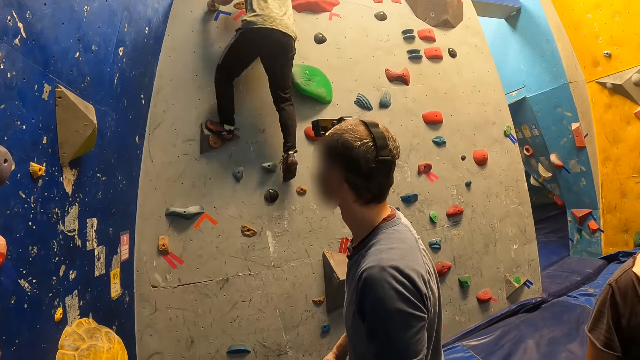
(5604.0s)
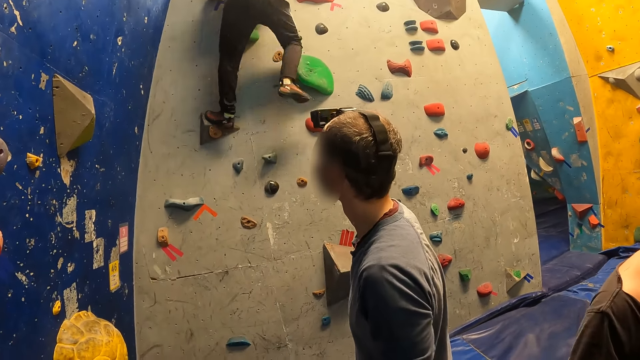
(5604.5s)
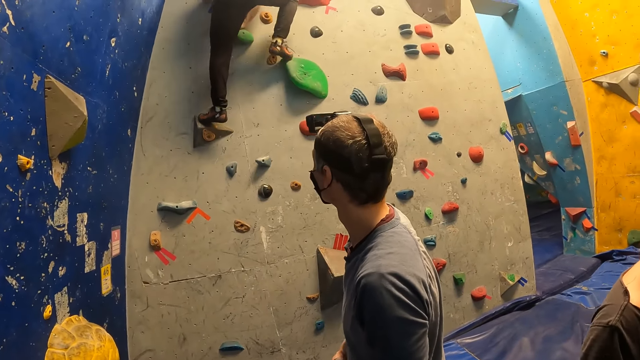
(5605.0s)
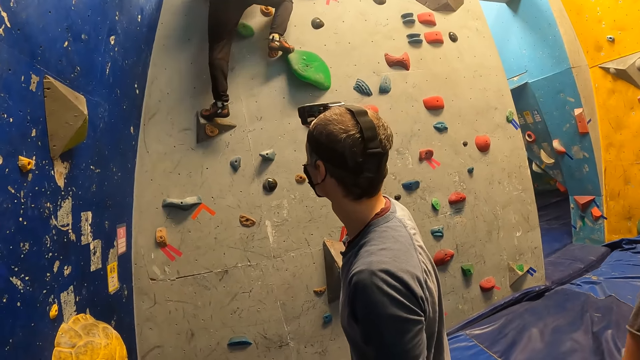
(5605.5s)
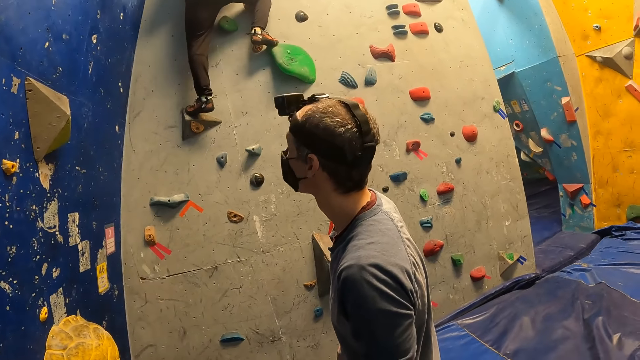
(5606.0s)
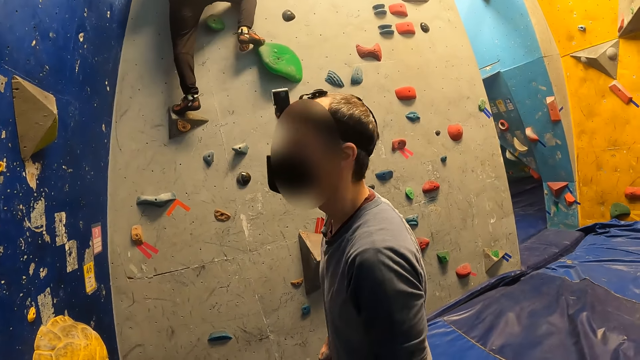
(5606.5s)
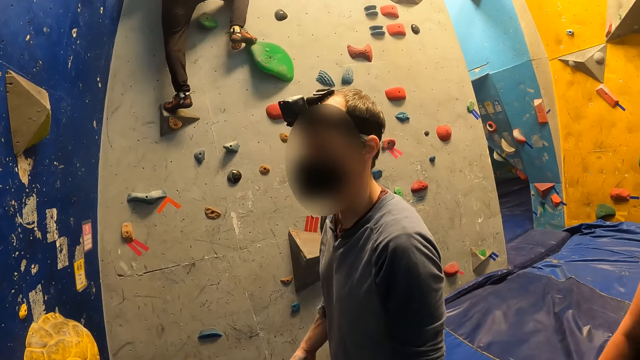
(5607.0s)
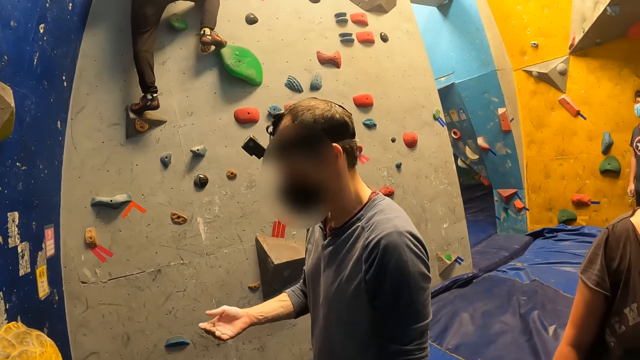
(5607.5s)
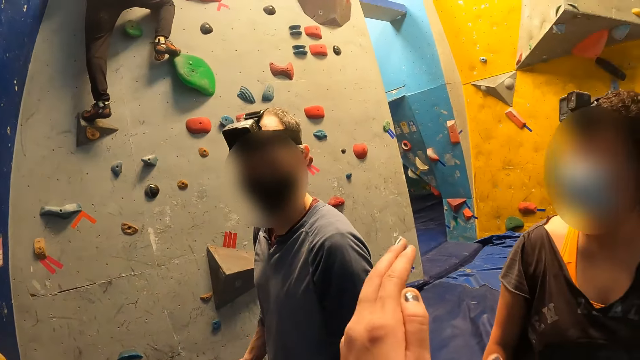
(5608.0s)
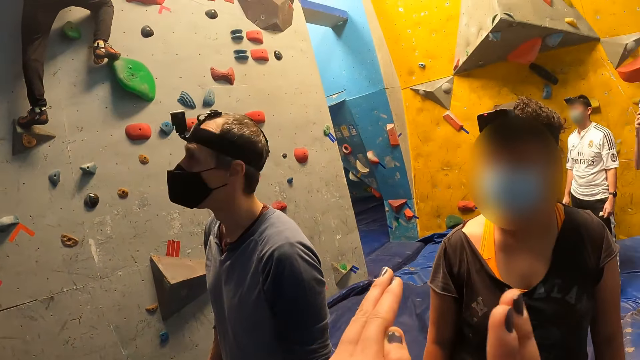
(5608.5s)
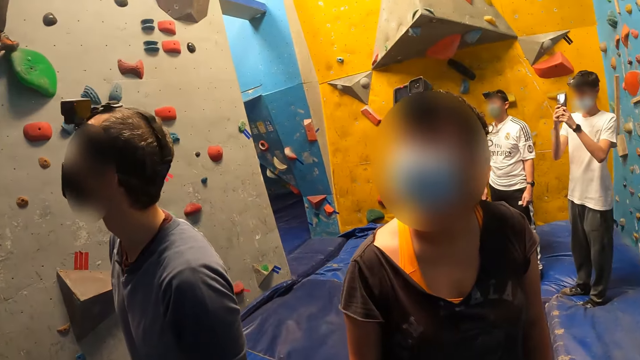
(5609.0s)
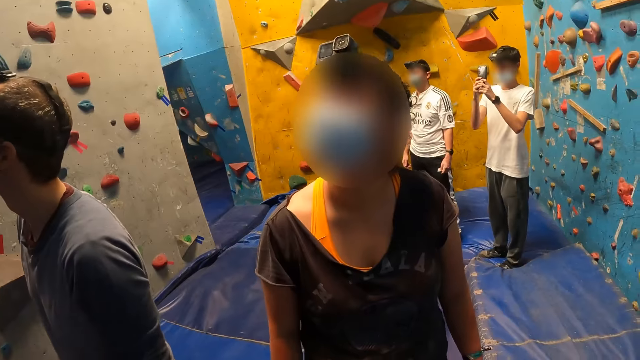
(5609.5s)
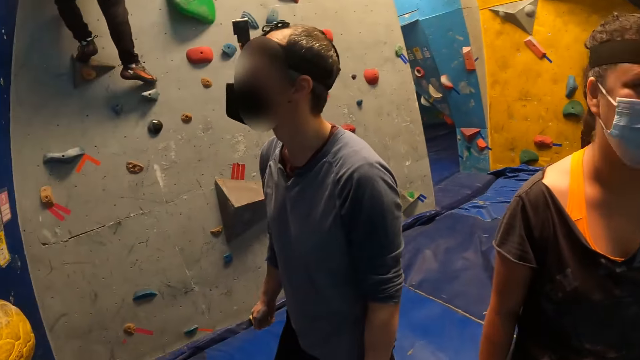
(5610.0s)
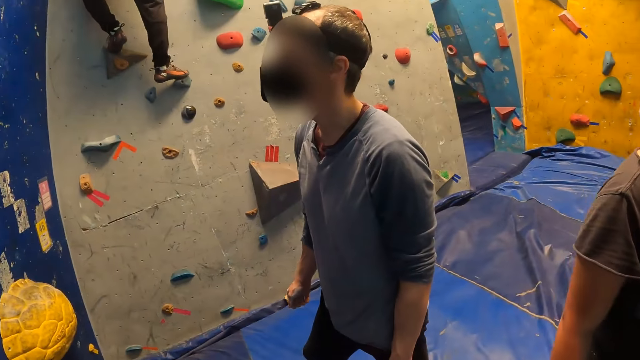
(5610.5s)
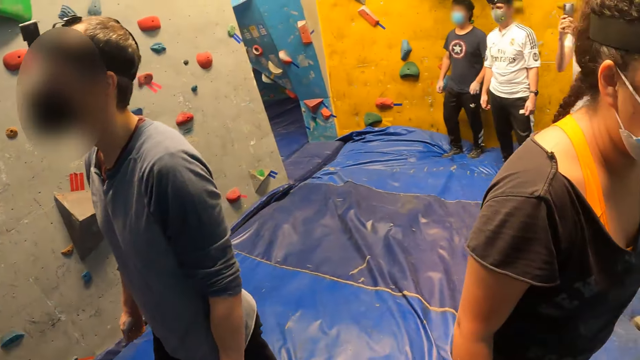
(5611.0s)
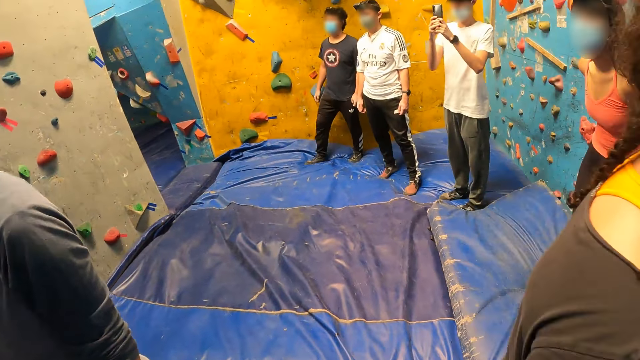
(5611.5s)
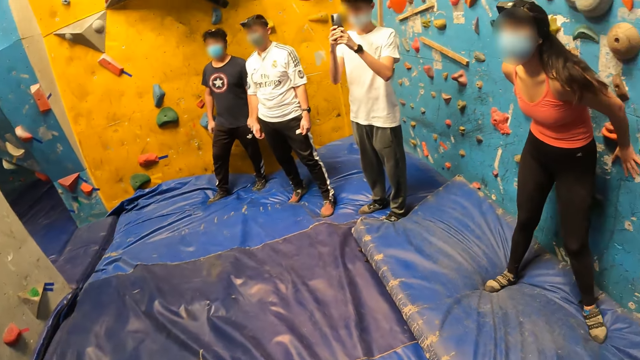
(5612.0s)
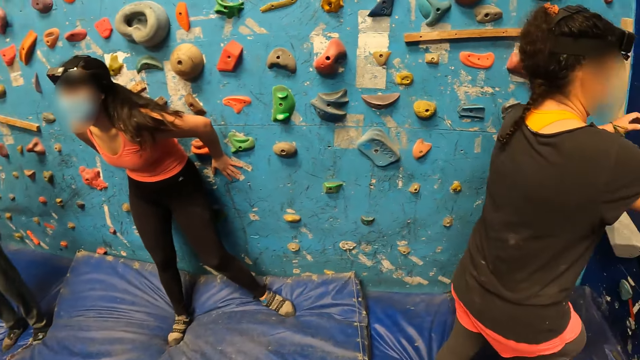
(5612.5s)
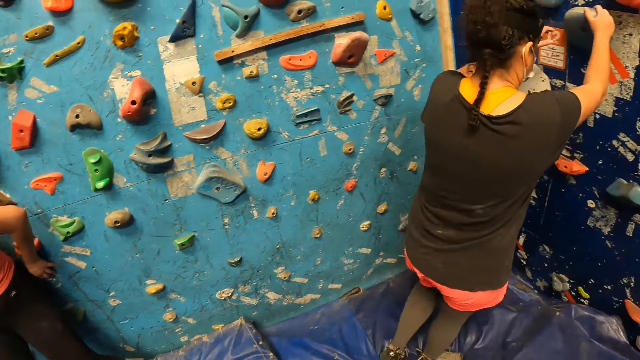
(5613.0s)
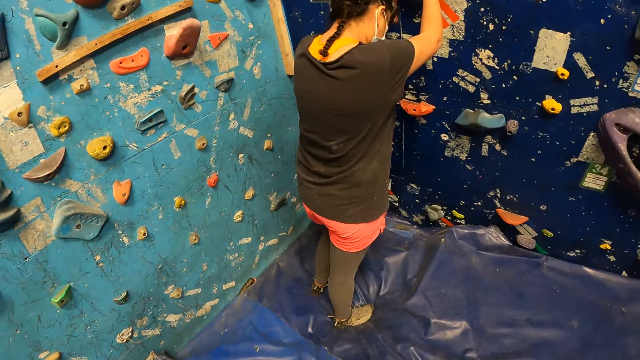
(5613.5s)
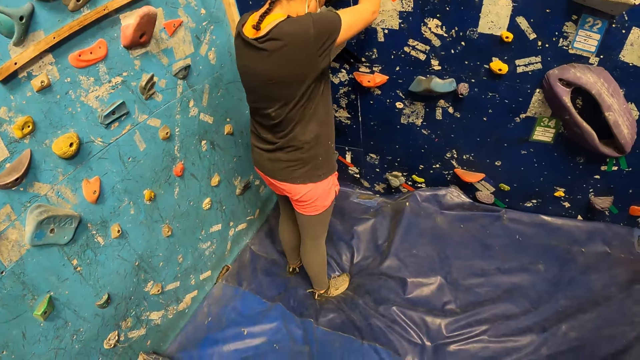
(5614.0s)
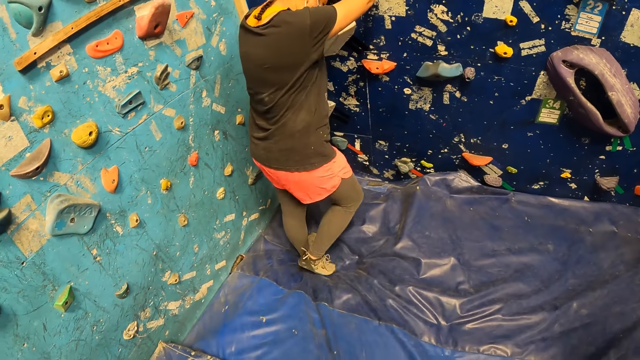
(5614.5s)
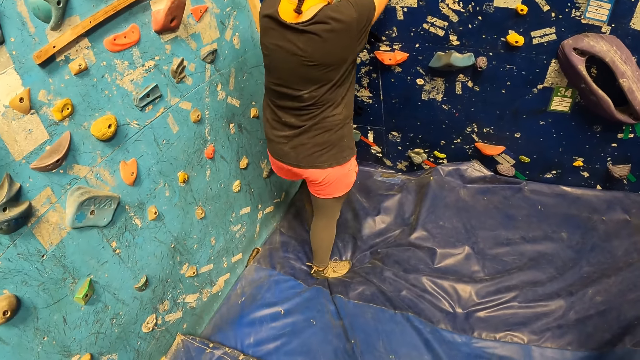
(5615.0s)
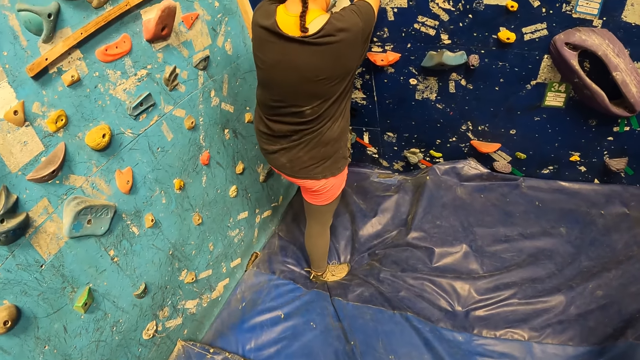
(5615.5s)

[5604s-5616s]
The camera wearer interacts with a man and a woman. Another man holds a phone with his right hand. The camera wearer looks around. The woman touches a climb hold with her right hand.

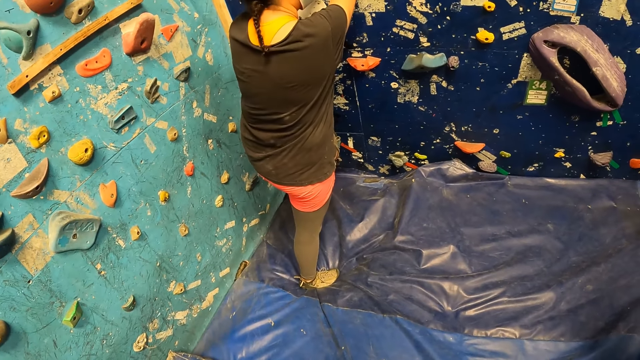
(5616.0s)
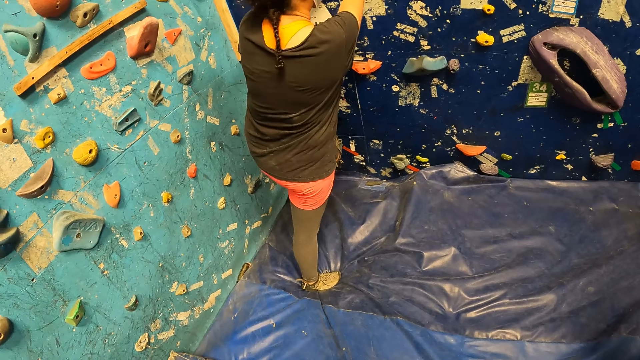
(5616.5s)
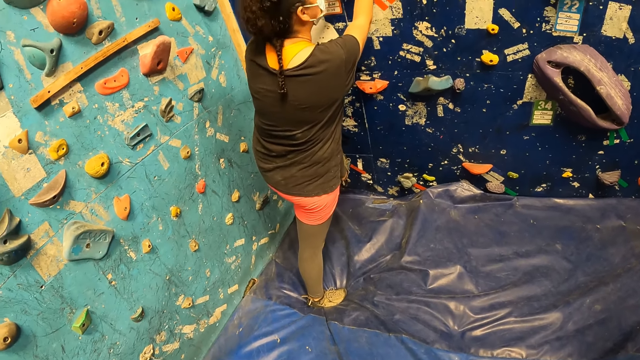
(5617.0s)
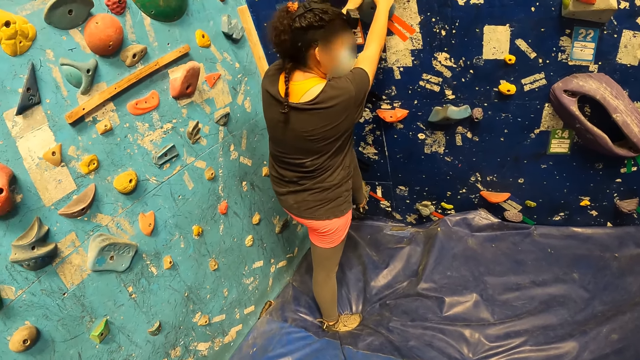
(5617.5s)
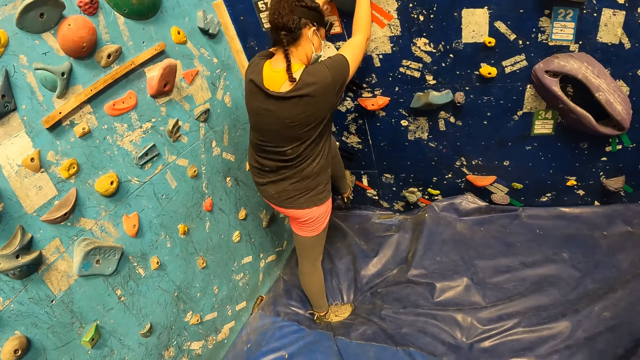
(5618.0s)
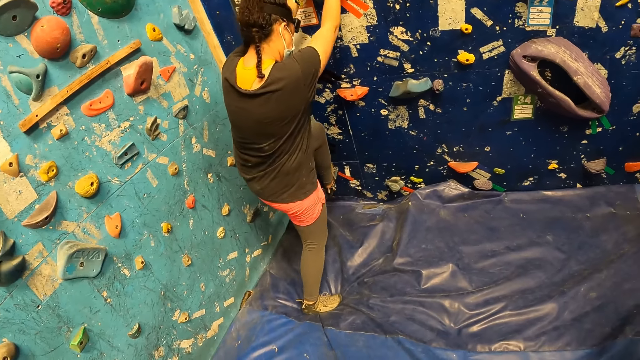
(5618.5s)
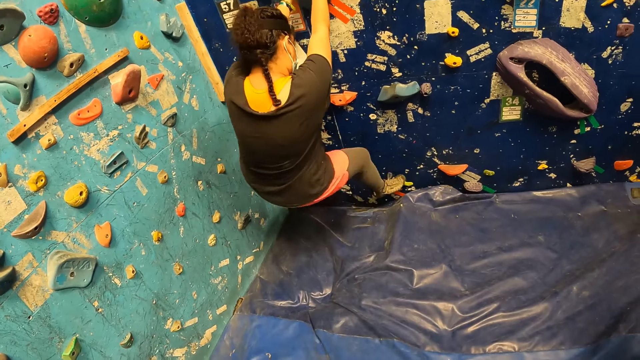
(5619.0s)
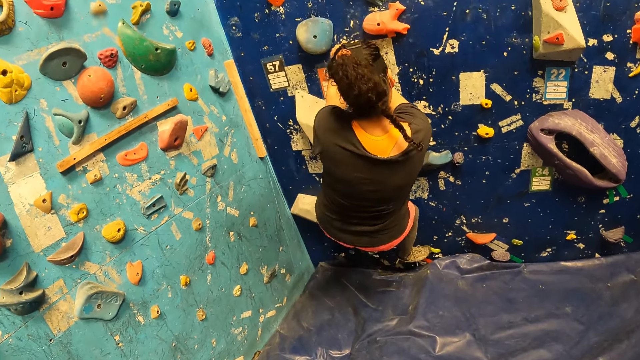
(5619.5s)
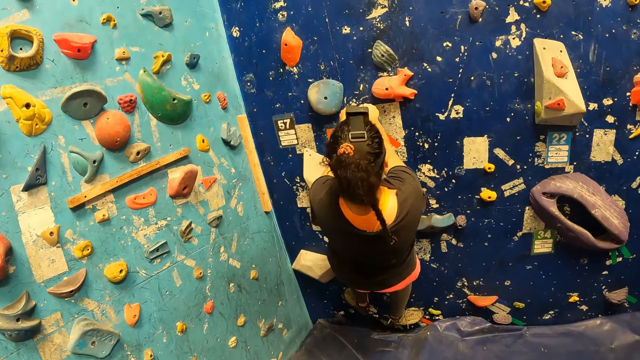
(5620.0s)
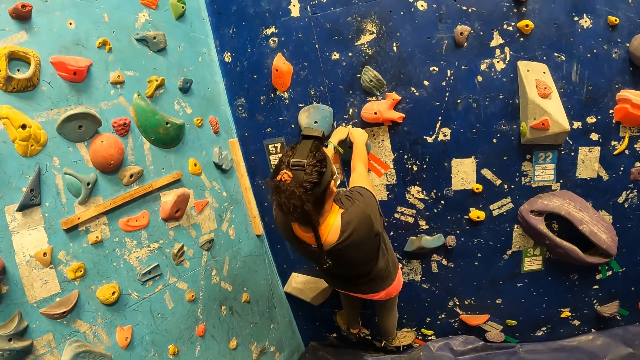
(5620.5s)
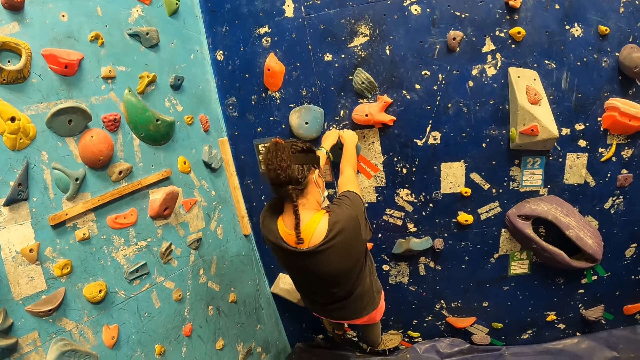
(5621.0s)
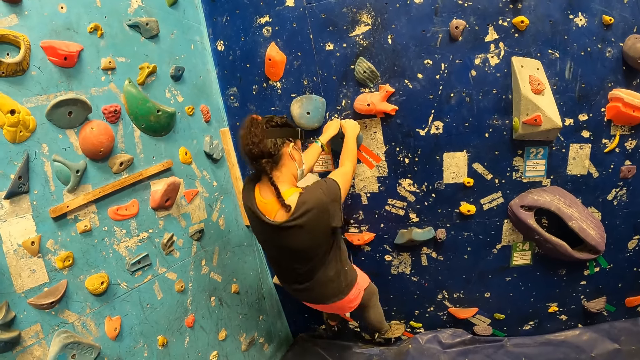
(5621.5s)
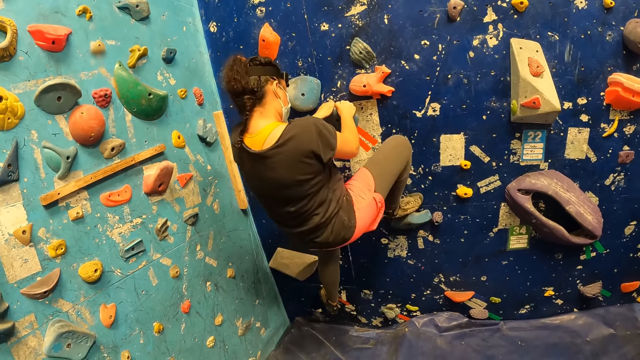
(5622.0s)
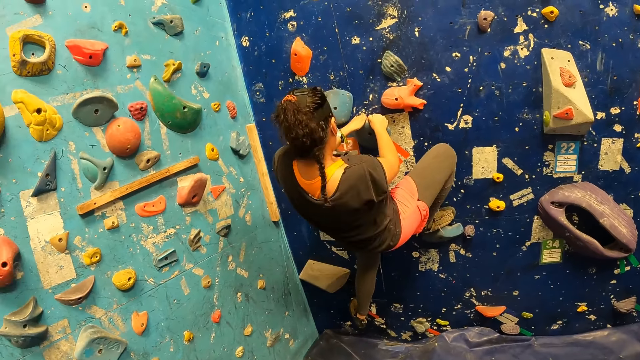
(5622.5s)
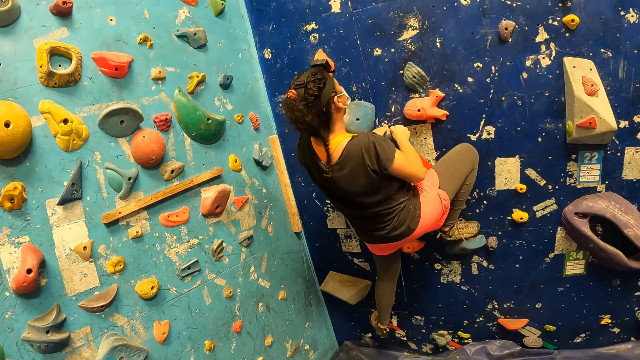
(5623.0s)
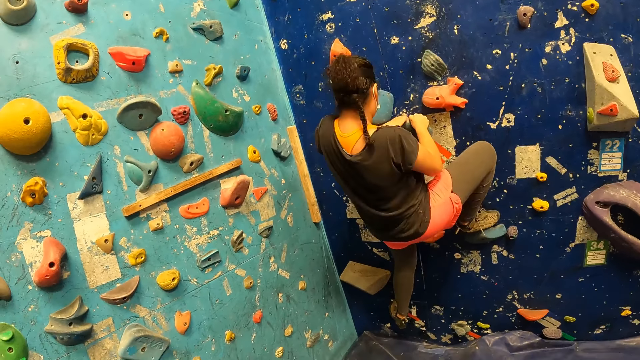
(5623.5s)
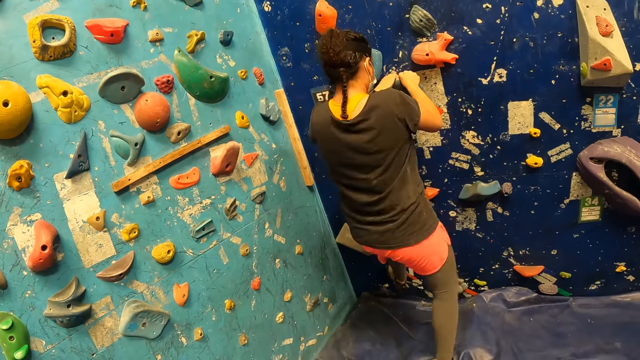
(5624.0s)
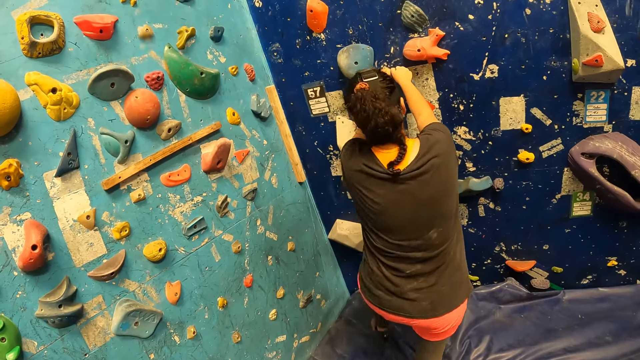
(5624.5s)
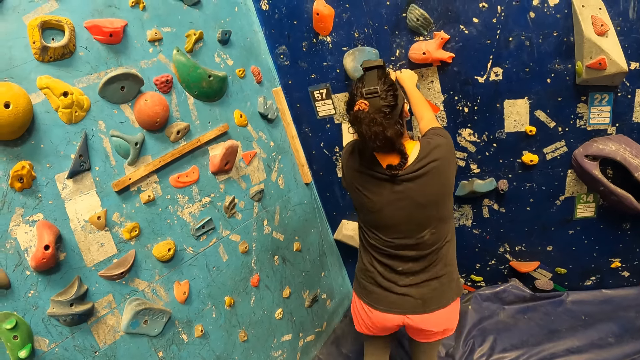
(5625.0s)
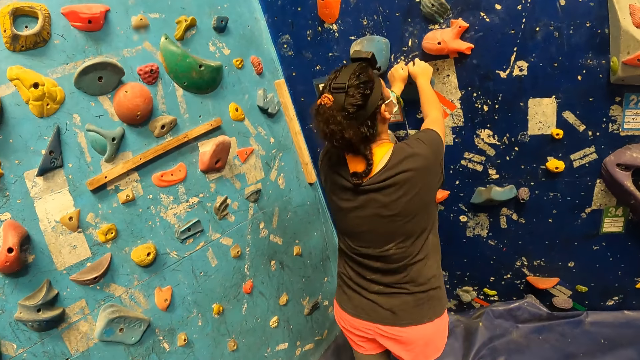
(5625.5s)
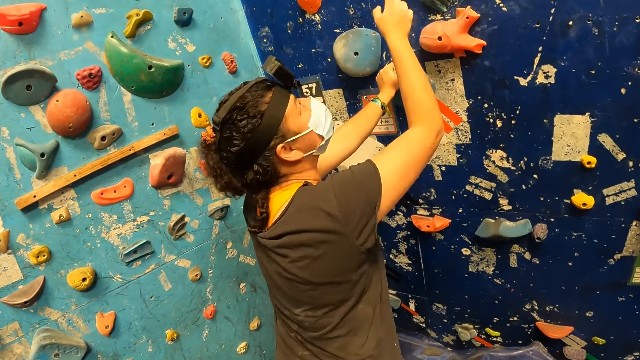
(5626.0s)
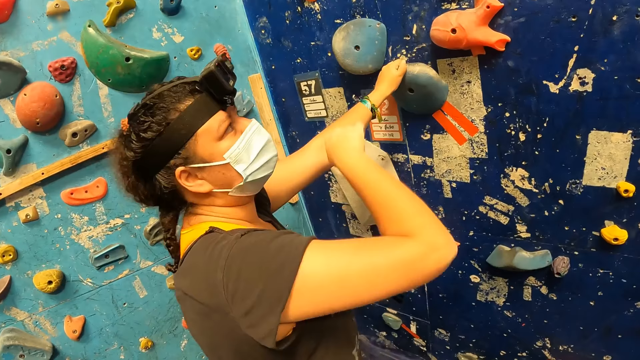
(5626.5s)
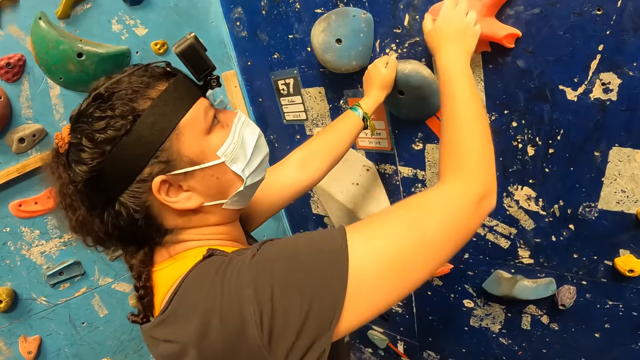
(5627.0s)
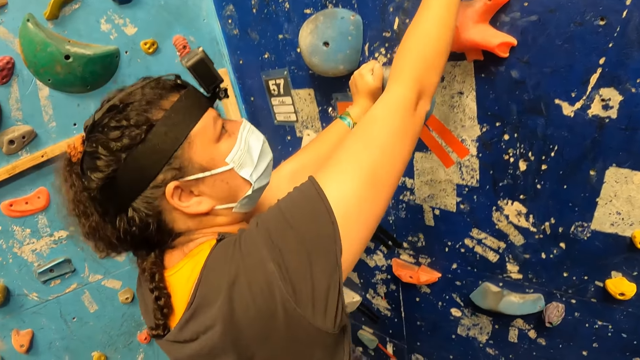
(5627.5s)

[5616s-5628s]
The woman climbs the climbing wall. The camera wearer watches the woman climb. The woman interacts with the camera wearer.
